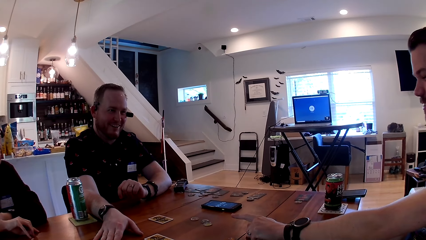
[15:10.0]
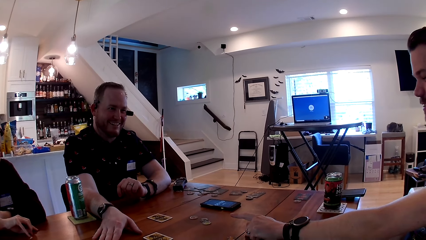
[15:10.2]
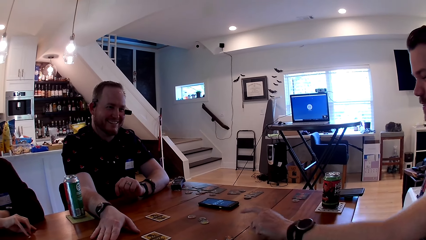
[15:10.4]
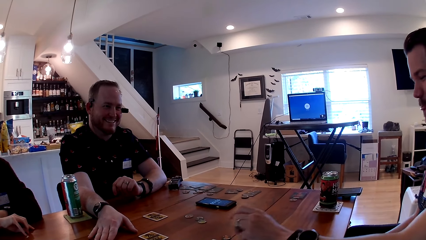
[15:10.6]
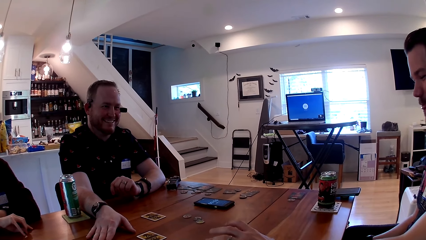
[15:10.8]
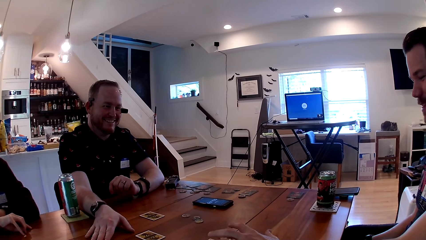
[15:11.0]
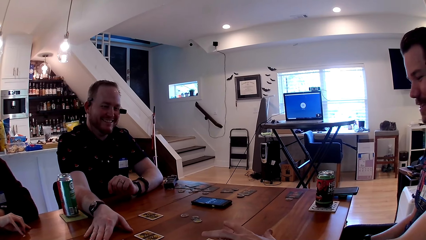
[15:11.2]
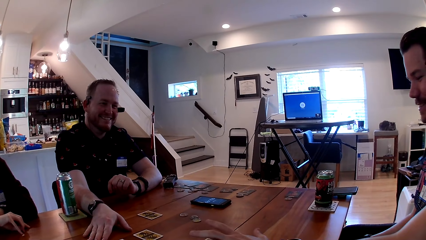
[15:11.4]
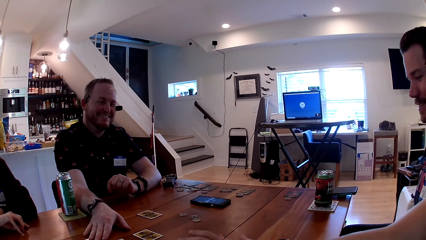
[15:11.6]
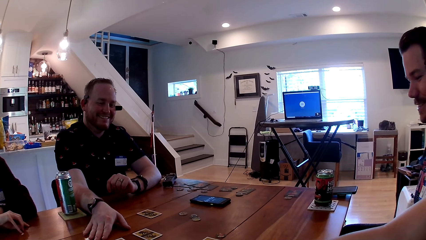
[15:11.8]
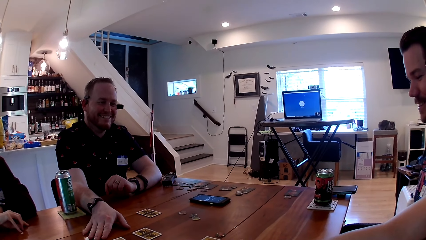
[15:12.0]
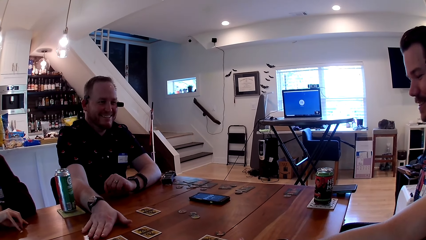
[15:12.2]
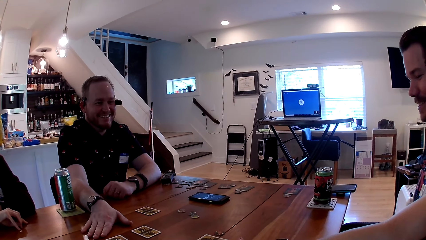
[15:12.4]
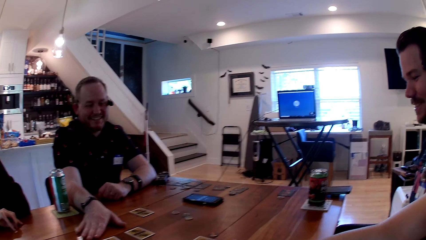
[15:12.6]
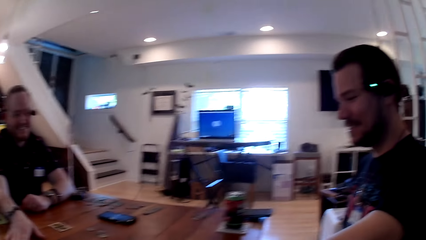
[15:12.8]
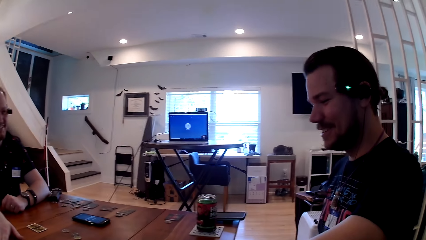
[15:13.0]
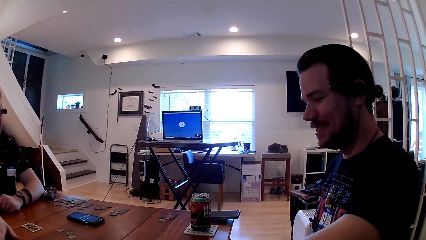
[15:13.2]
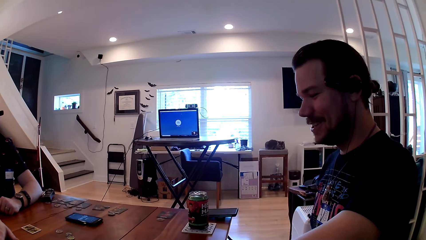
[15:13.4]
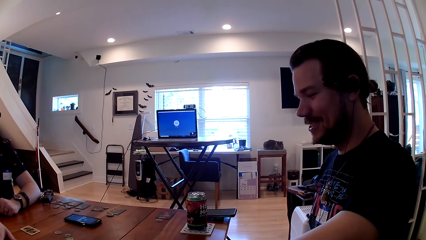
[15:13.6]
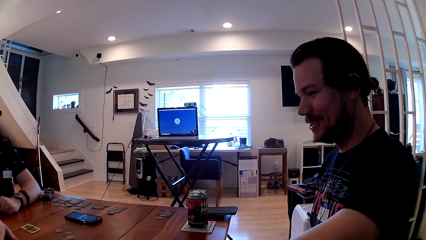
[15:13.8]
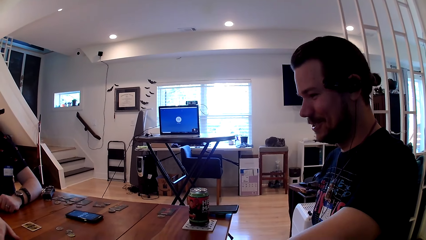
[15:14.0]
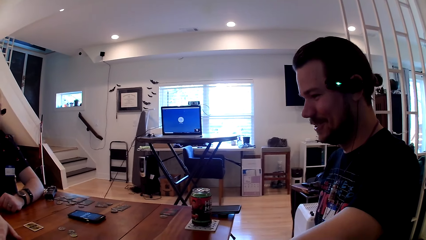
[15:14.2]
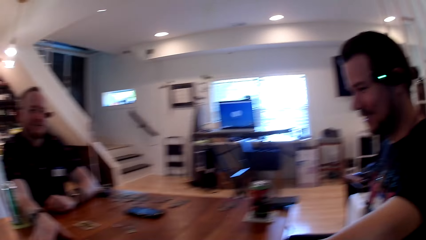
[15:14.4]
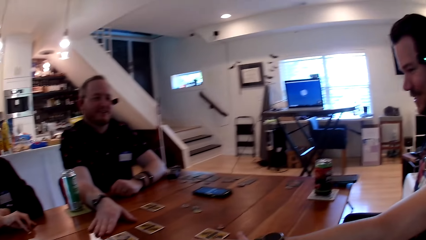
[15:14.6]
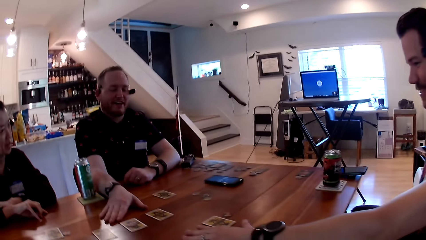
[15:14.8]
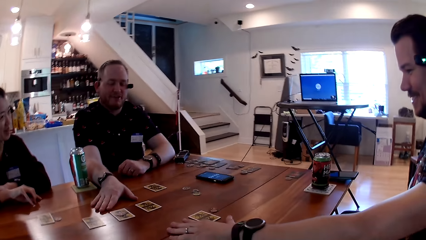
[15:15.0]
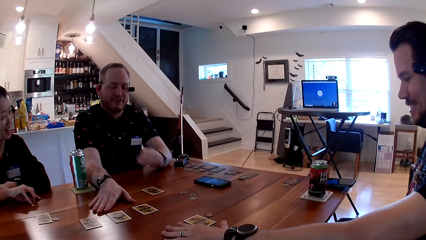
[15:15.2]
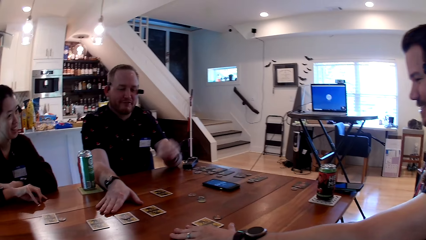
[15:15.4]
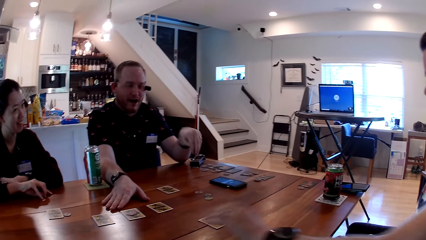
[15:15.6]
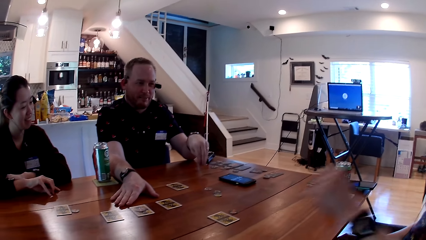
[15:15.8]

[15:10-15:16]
A man speaks to another man.

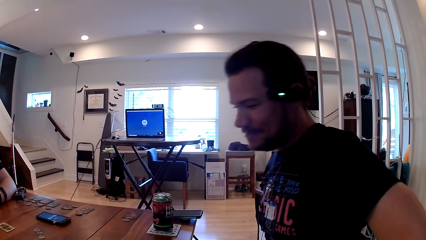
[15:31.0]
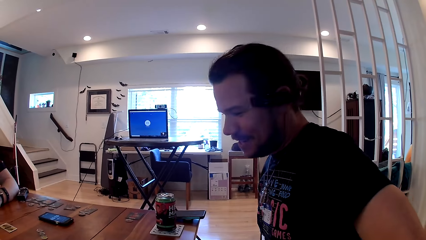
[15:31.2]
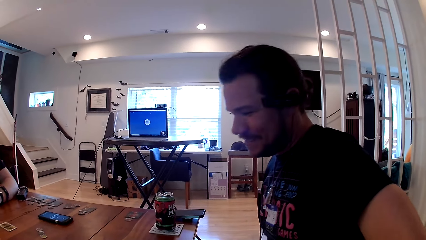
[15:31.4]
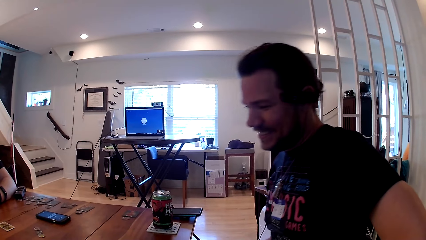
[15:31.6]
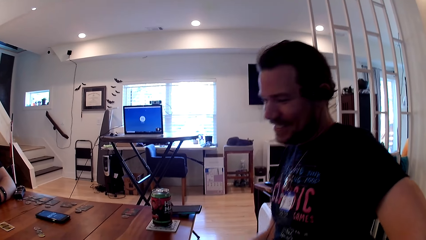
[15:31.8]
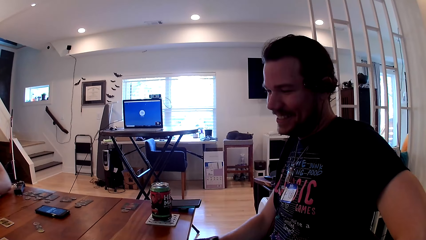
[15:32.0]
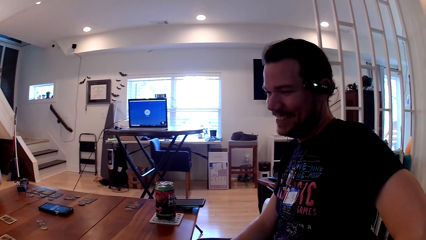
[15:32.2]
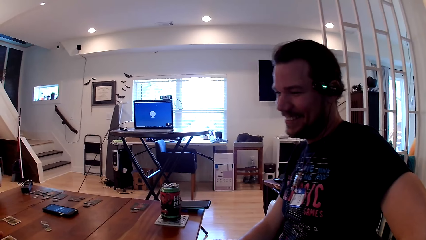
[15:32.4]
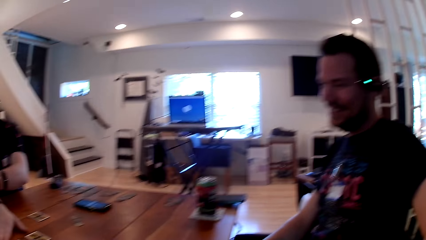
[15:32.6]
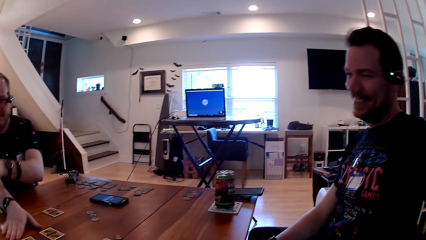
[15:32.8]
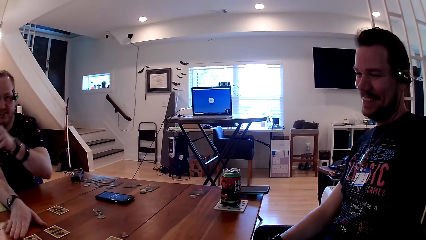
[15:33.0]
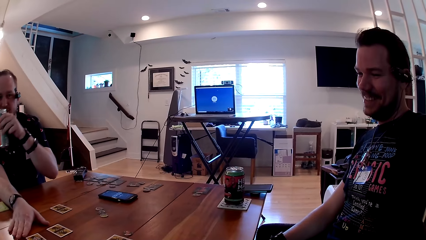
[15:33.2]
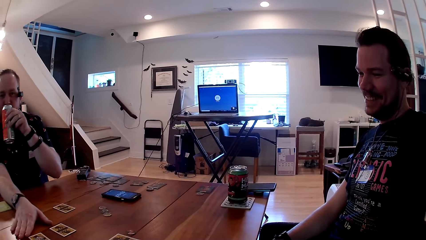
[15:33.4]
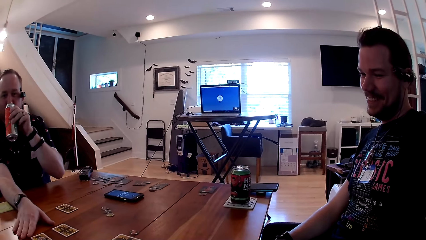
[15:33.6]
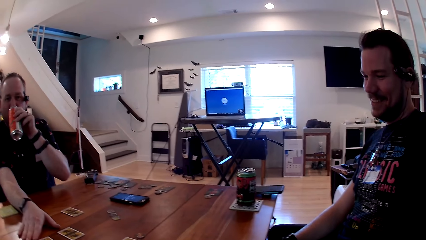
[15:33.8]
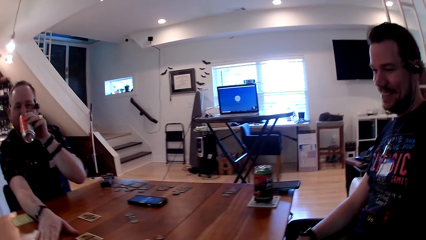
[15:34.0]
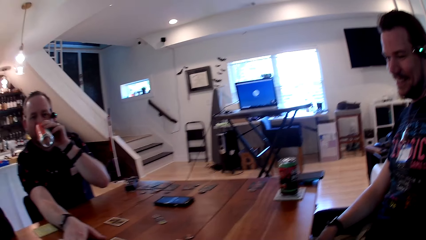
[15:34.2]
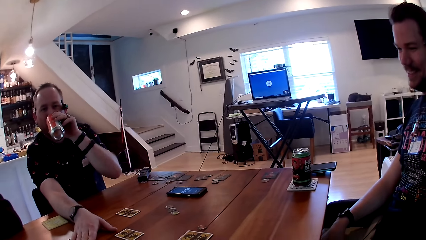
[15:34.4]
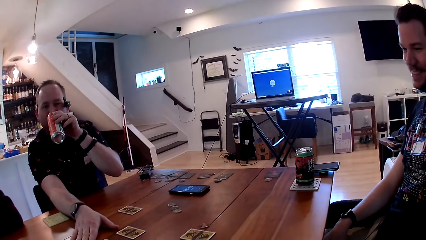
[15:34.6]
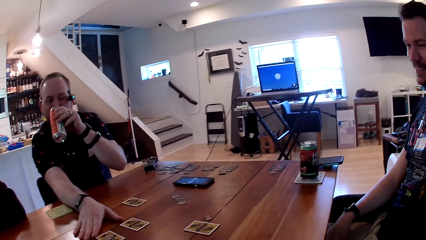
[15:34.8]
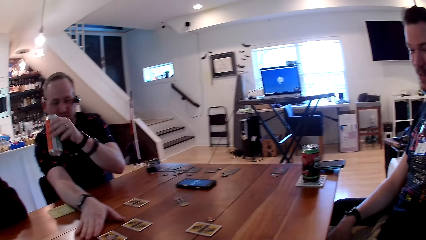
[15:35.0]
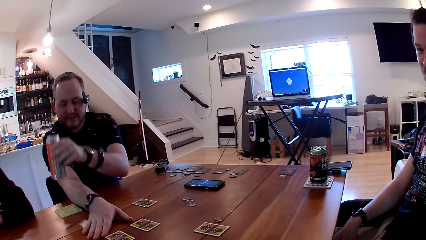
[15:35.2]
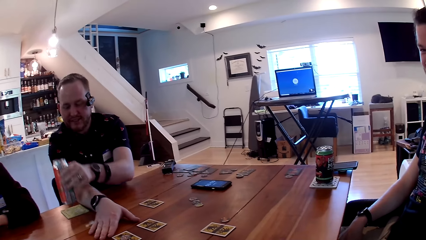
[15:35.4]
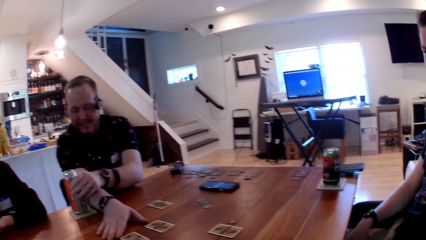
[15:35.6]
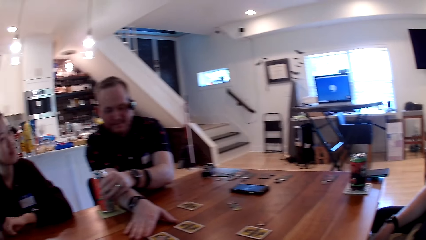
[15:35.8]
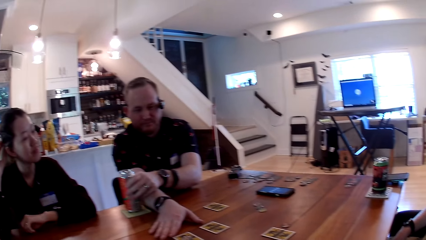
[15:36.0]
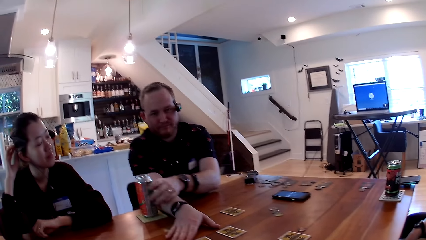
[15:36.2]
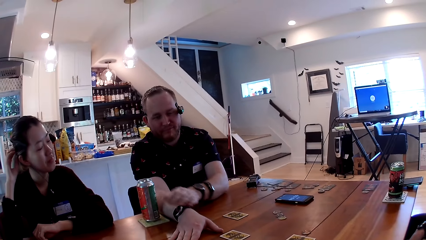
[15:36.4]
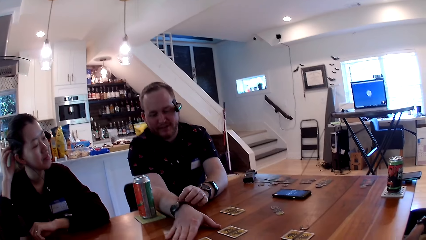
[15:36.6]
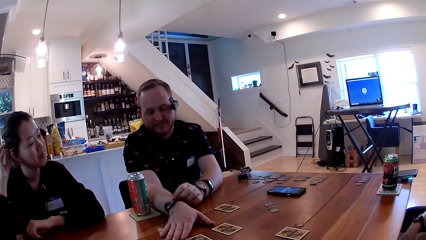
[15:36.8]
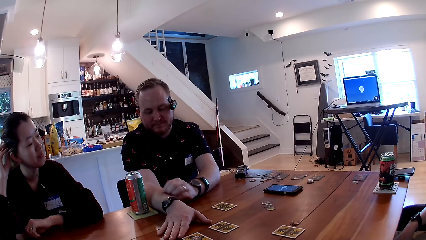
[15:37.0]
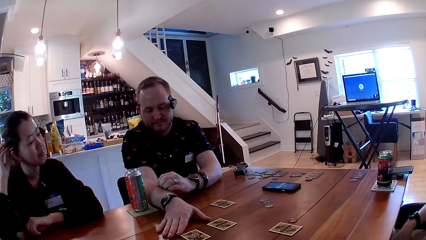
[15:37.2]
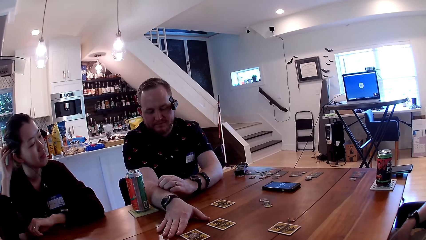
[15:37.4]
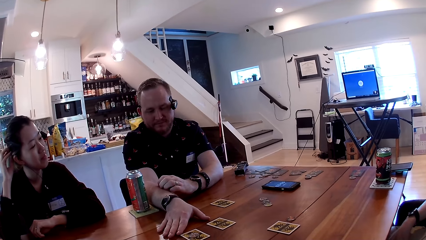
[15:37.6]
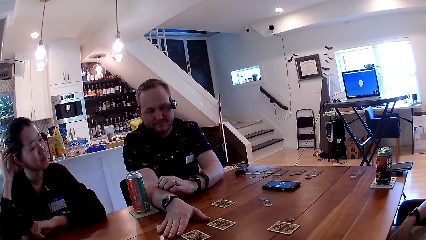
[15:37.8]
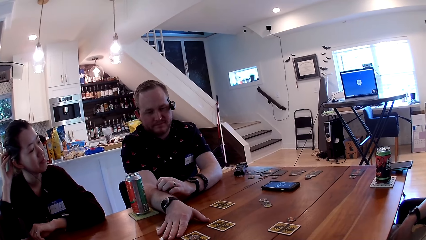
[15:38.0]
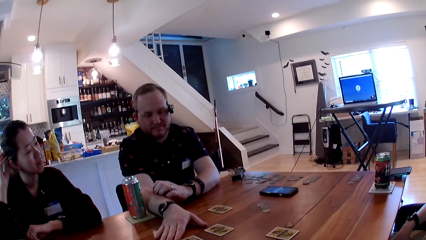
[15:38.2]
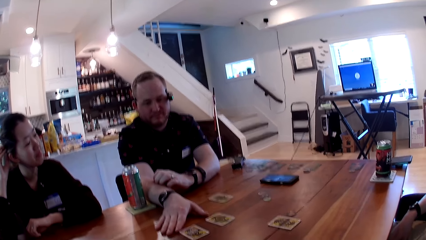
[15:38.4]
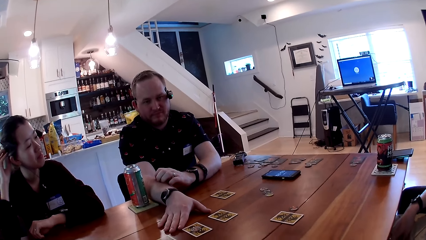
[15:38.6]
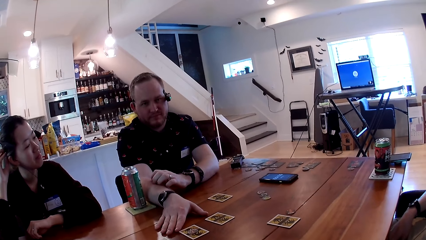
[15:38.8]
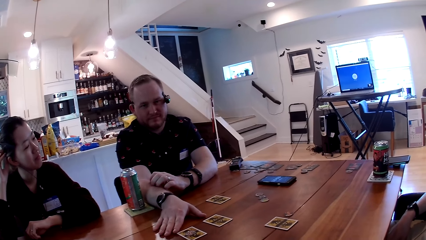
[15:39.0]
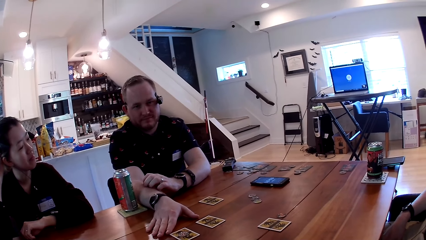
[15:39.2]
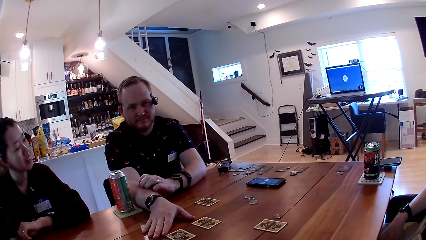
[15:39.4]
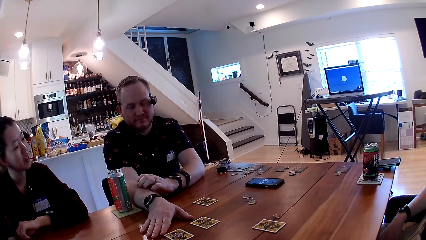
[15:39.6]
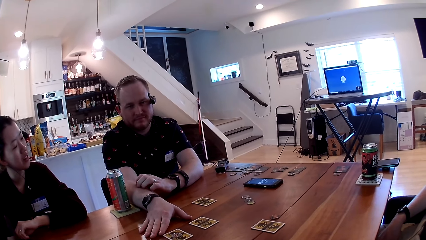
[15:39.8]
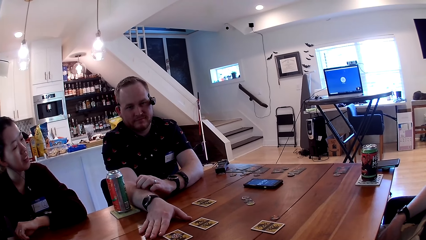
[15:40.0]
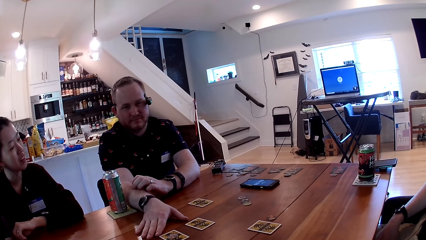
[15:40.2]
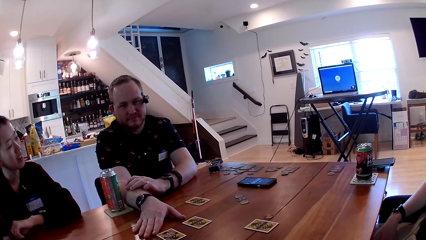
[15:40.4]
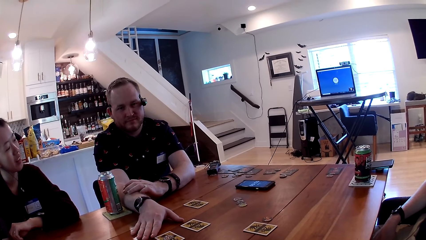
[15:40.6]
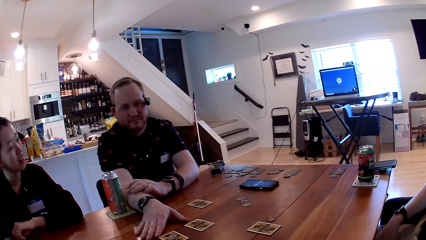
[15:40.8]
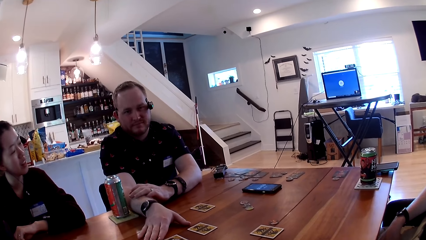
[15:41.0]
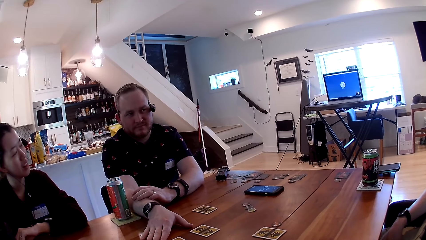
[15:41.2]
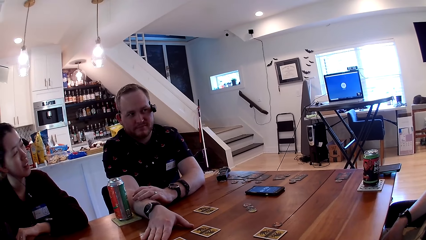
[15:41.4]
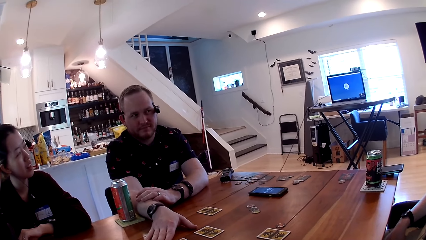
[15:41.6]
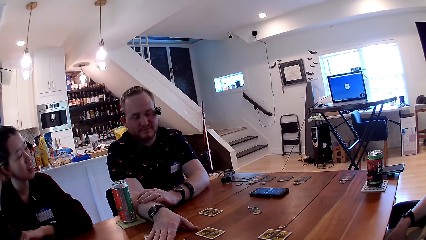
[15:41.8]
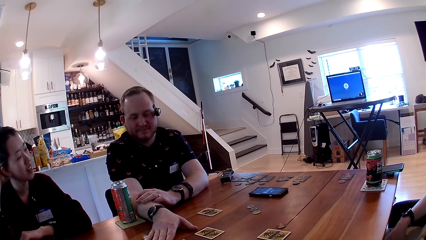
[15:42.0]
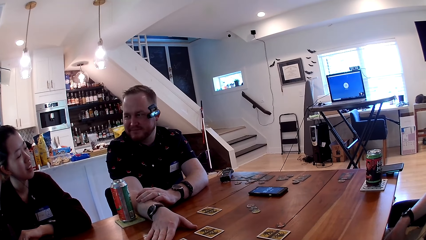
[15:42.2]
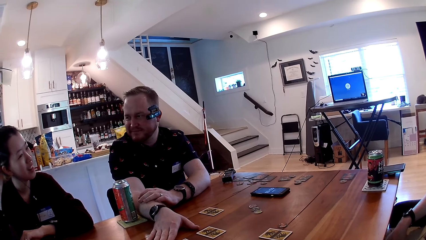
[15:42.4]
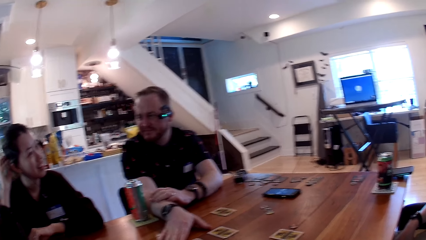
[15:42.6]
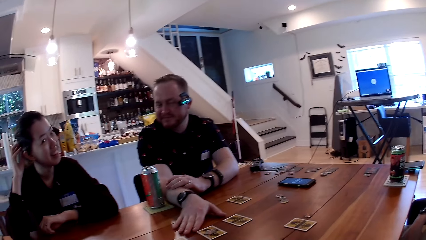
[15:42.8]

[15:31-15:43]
A man picks up a canned drink from the table with his left hand. The camera wearer converses with a woman, the man and another man. The first man drinks the canned drink in his left hand at the table. He places the canned drink on the table with his left hand.
